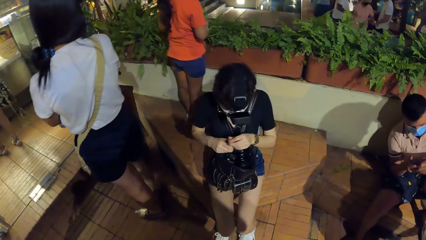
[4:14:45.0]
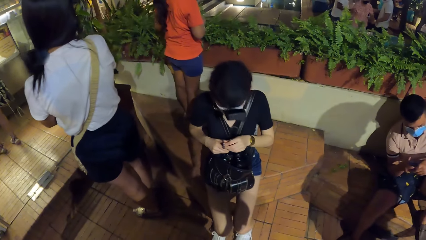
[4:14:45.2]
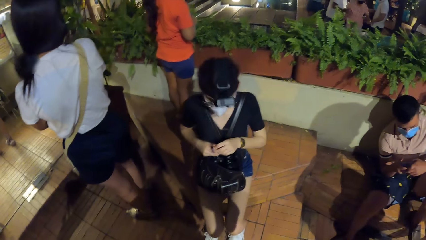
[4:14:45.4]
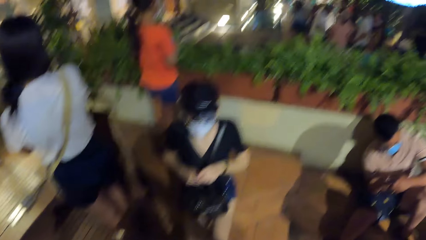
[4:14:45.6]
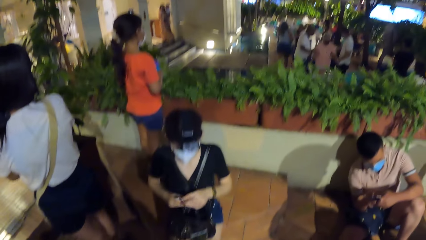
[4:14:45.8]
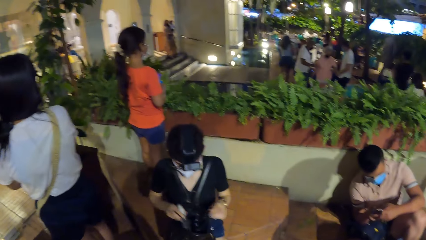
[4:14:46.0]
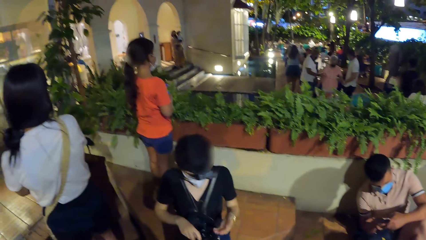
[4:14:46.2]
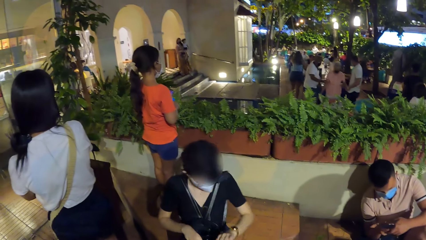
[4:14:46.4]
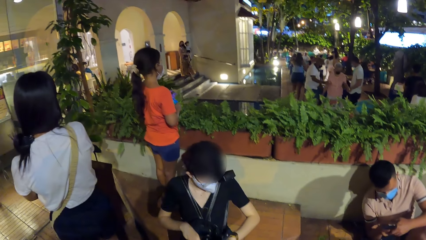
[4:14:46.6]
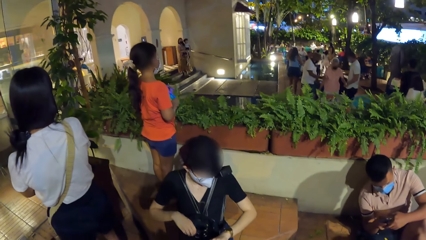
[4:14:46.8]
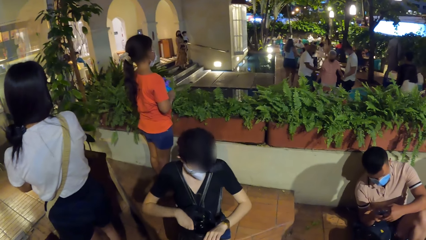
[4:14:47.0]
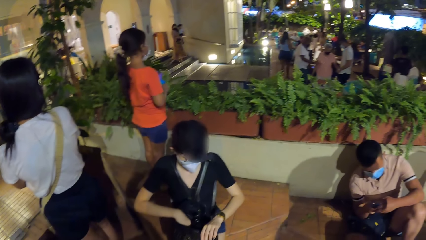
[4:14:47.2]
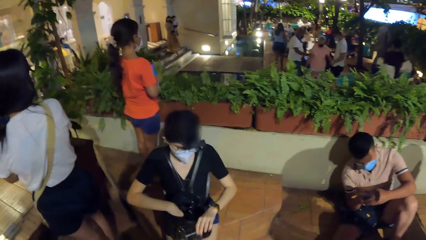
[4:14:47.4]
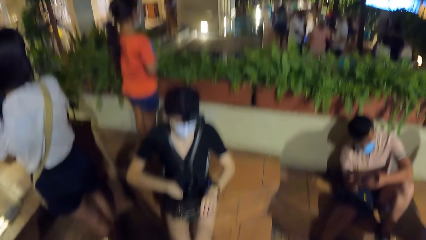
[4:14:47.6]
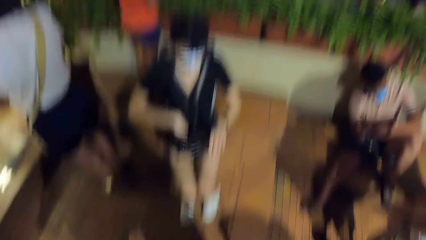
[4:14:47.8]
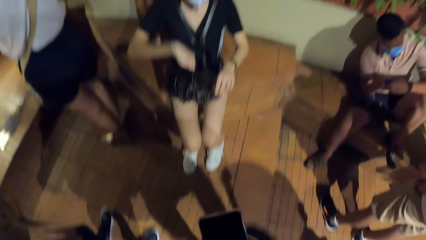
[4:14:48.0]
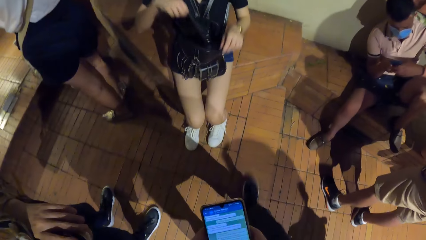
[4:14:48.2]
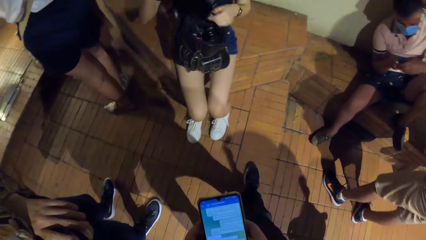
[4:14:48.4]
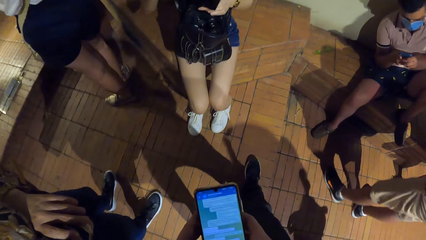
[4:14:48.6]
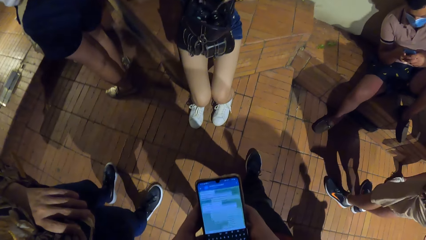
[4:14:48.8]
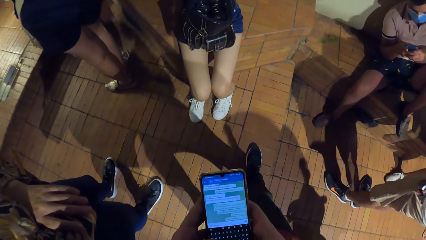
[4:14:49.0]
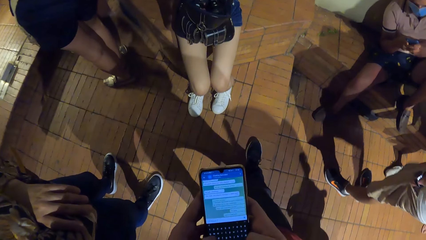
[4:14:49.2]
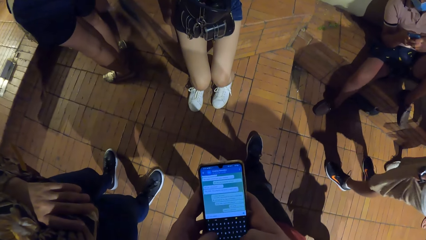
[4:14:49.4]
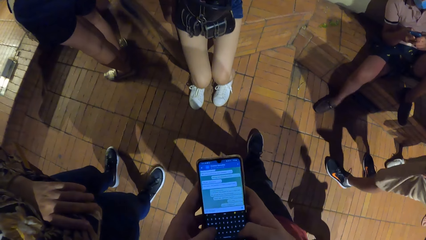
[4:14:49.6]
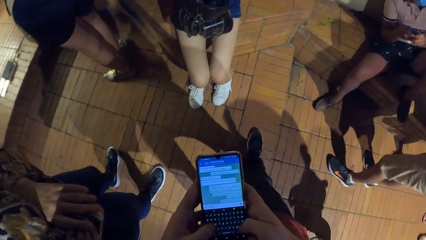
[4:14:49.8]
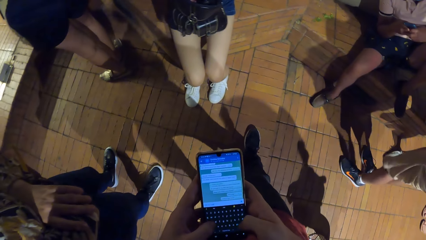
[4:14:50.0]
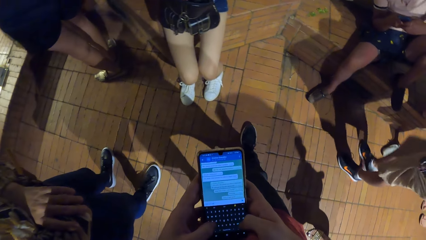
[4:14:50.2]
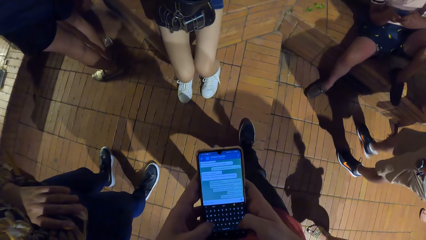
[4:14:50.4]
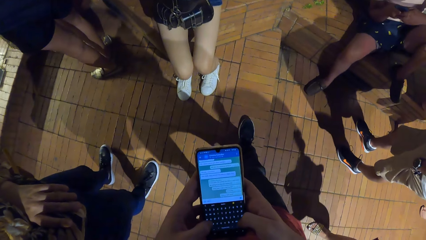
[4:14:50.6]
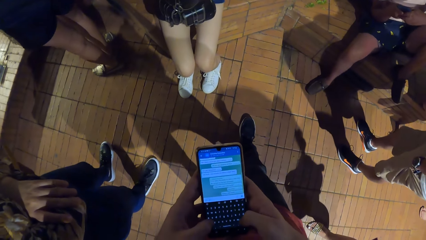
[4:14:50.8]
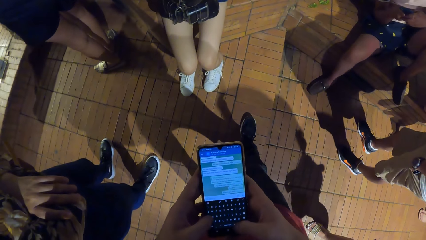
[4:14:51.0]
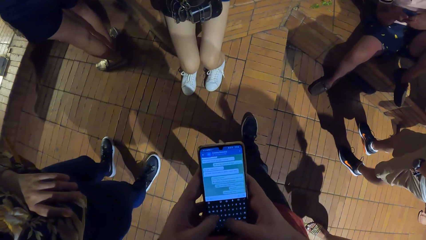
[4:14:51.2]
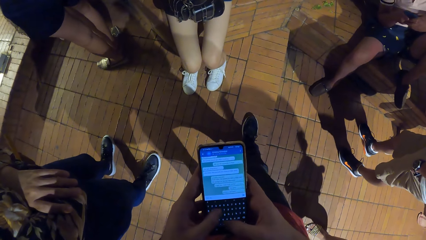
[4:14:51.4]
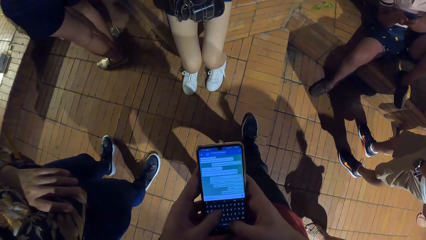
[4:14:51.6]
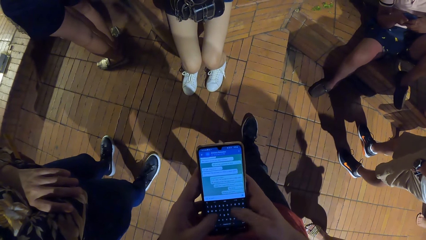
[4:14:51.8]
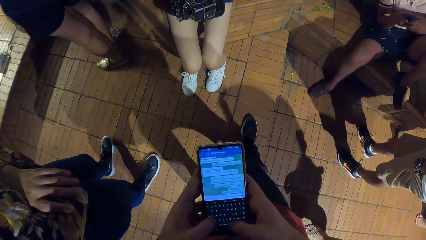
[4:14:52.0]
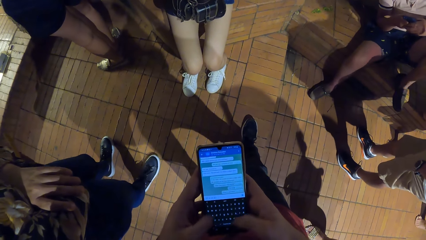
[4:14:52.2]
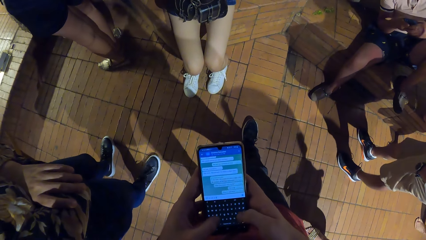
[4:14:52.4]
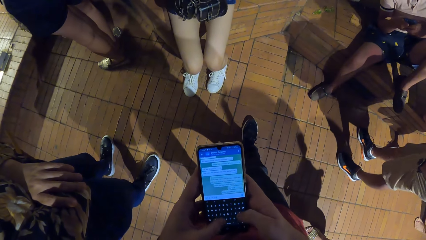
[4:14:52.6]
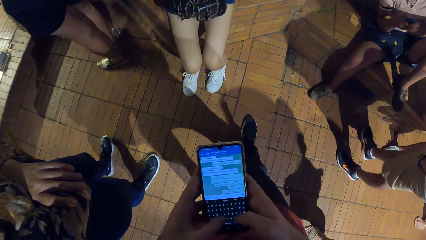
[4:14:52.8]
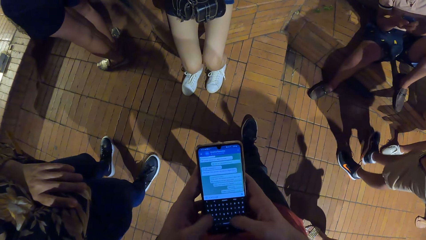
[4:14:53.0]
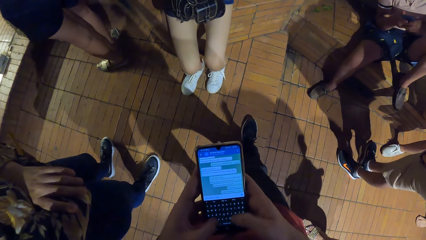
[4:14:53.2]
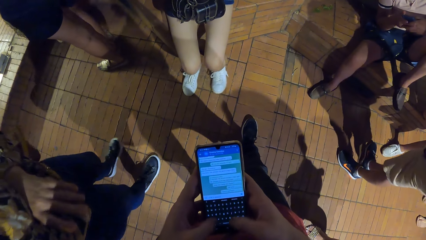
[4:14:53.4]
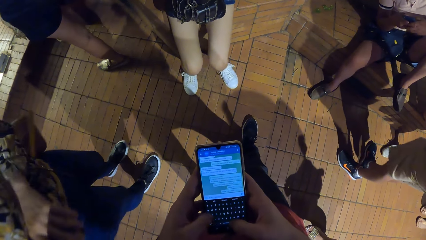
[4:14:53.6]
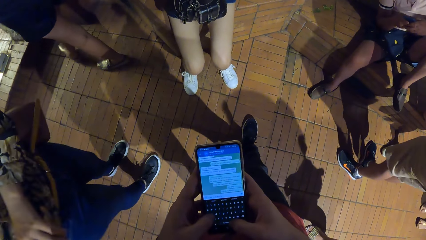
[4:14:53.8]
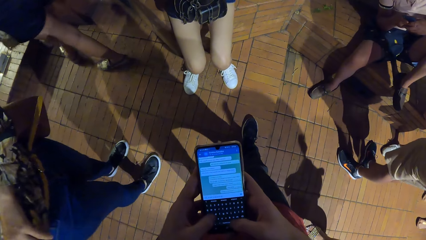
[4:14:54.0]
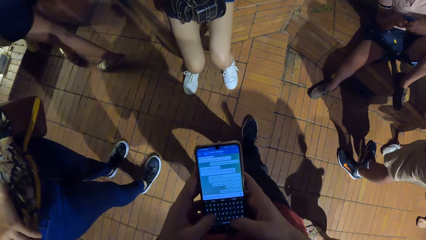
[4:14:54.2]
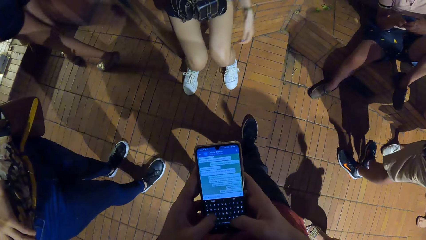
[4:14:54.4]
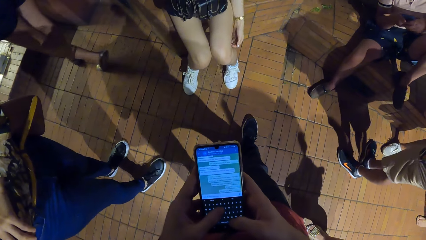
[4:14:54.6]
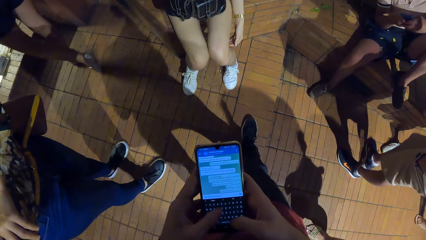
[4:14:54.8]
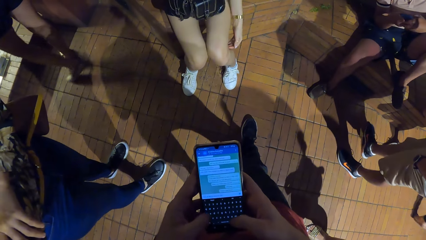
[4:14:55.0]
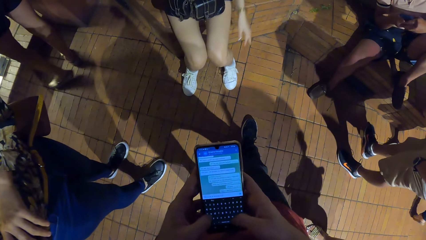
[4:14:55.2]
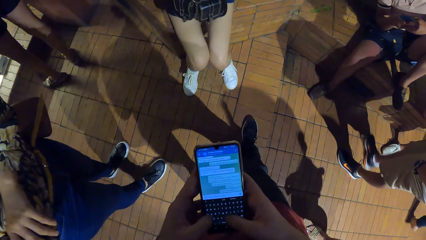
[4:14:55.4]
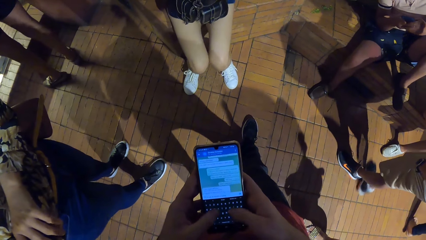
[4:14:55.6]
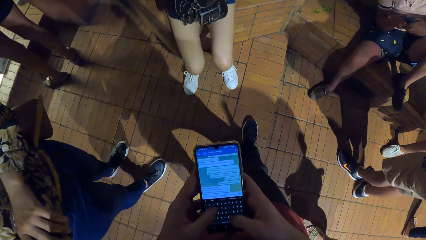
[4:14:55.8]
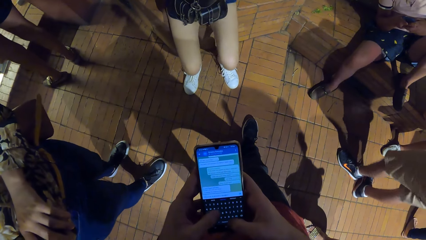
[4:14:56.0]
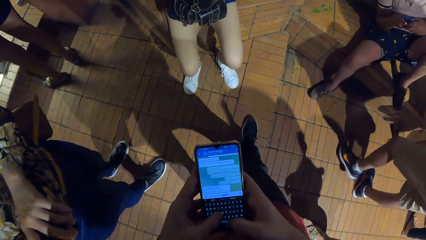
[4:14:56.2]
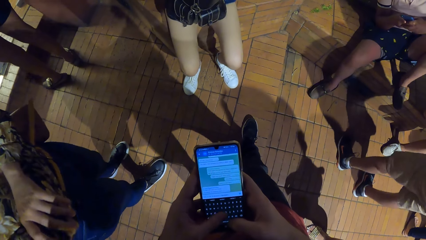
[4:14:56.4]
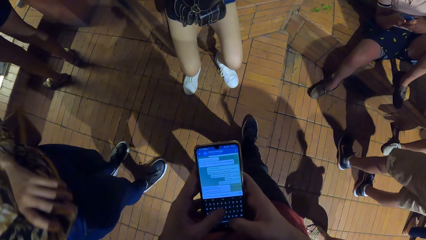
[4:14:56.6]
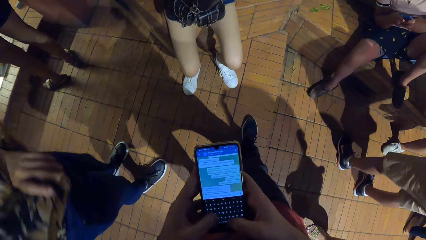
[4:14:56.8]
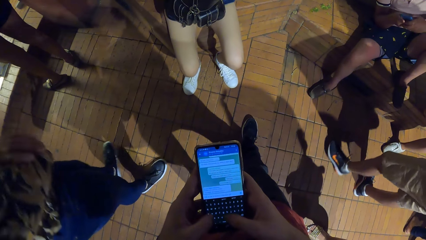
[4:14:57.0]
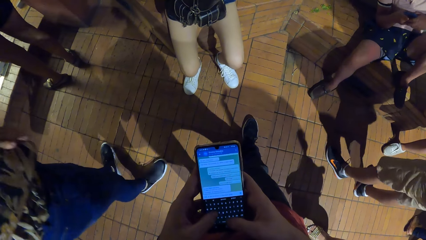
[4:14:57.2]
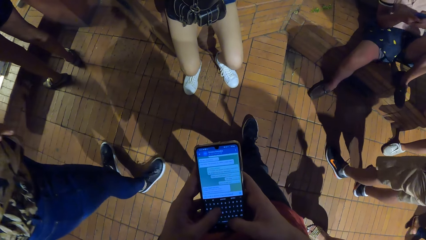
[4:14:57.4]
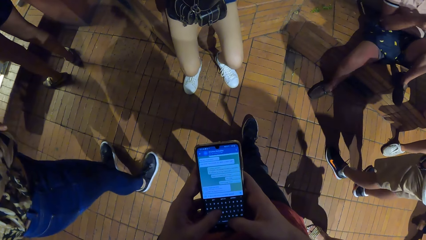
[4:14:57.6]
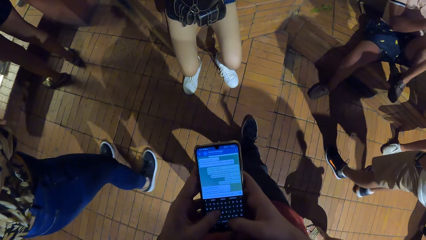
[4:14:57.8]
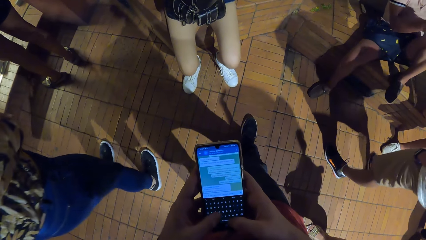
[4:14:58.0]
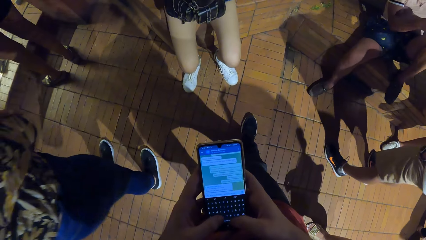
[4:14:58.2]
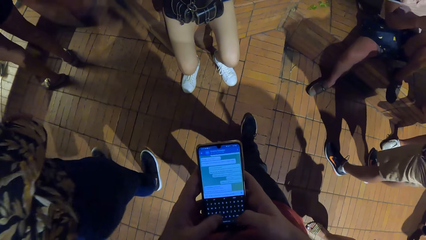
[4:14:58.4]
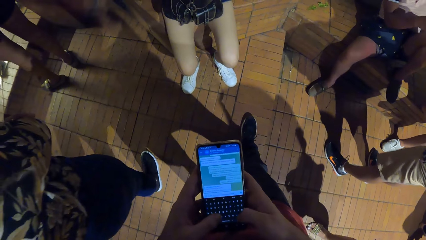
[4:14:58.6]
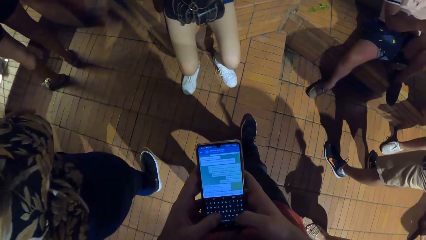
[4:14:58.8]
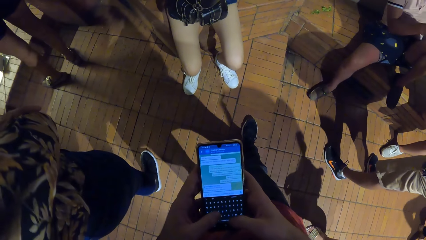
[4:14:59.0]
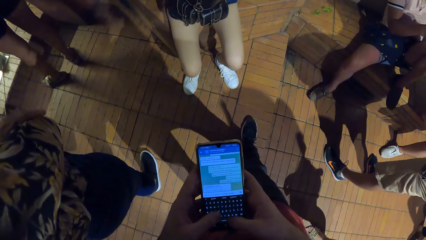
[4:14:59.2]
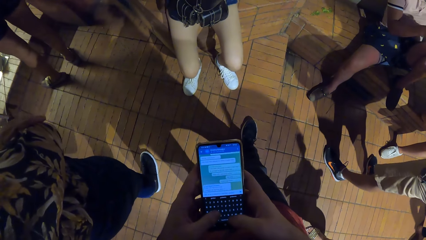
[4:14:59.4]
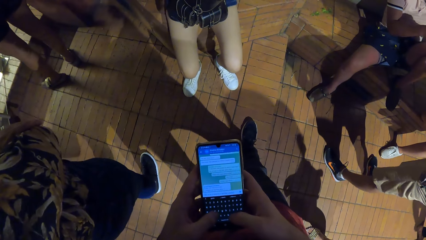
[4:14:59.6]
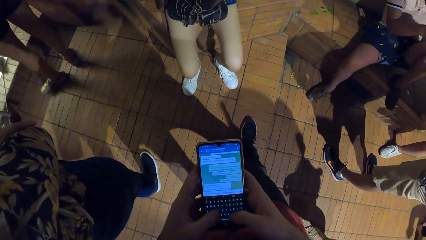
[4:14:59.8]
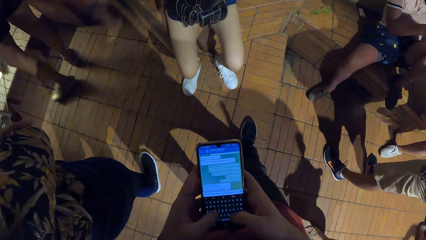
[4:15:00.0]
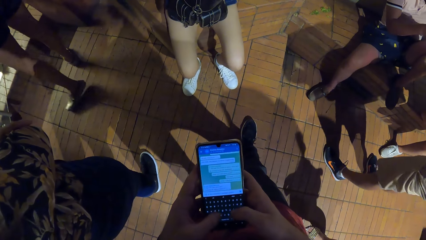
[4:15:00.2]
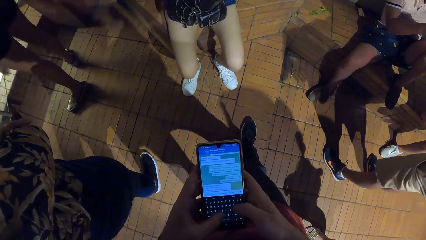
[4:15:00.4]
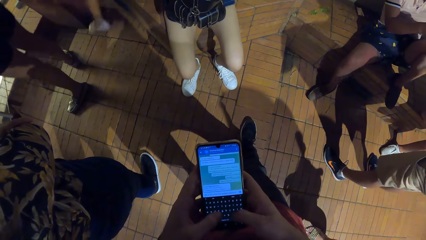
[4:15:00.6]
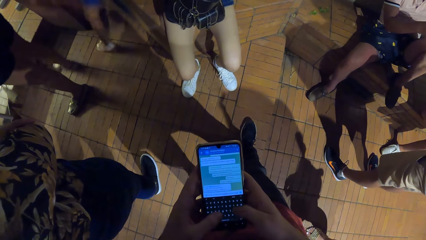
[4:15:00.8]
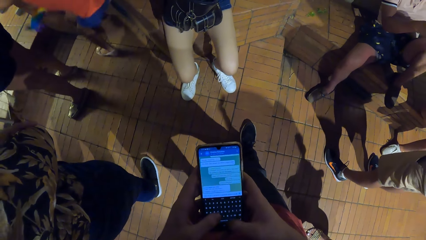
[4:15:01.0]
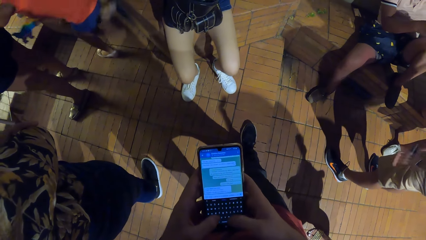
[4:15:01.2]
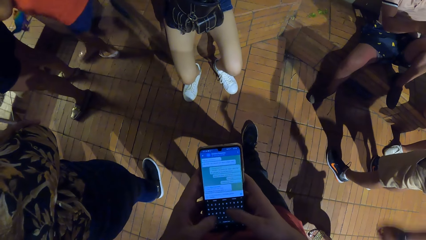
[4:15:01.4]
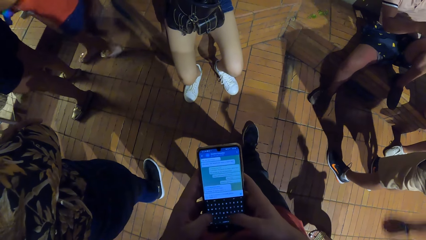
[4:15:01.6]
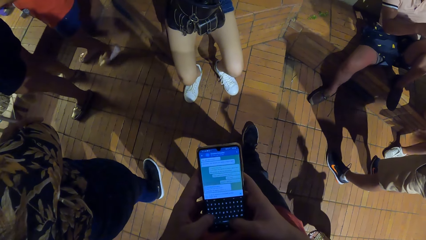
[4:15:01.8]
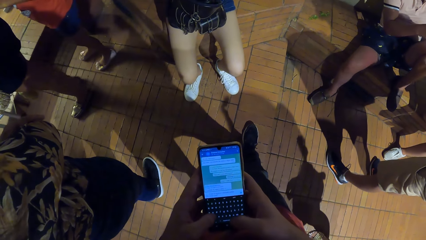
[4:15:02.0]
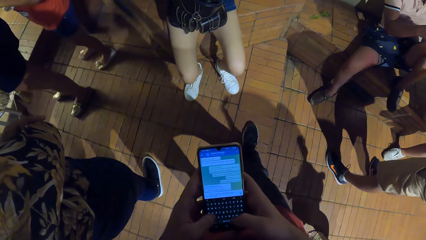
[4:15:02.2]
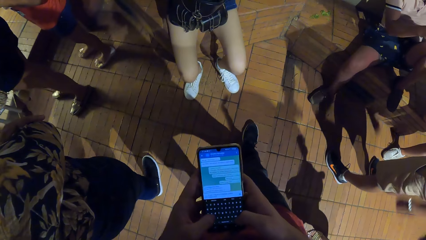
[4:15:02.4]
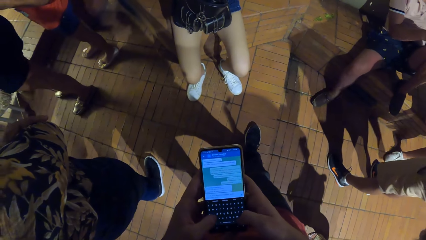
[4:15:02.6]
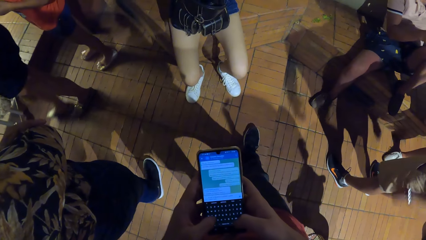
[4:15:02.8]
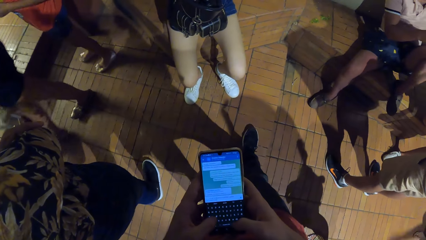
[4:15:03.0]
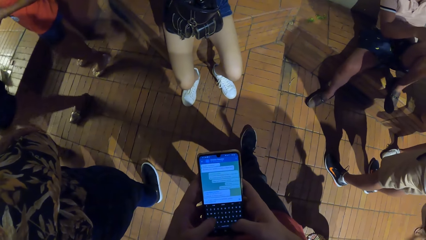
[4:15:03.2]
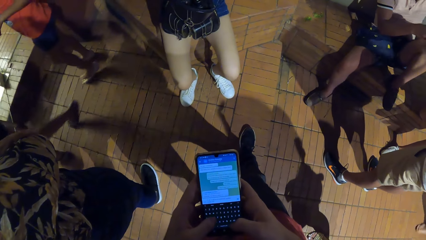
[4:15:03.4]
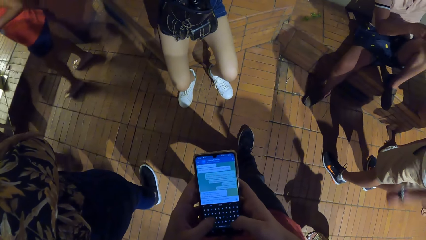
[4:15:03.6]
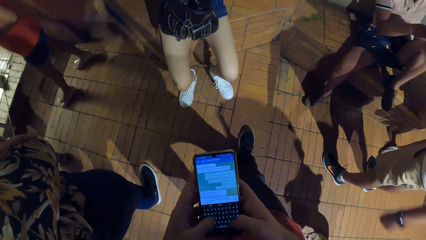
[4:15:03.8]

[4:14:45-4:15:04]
The woman covers the hand sanitiser with the cover in her left hand. The woman holds the spray bottle with both hands. The woman puts the hand sanitiser into the backpack with her right hand and removes a phone from the backpack with her right hand. The camera wearer operates the phone with his hands. The woman holds the phone with her hands. The woman scratches her left leg with her left hand. The girl steps on the floor.
